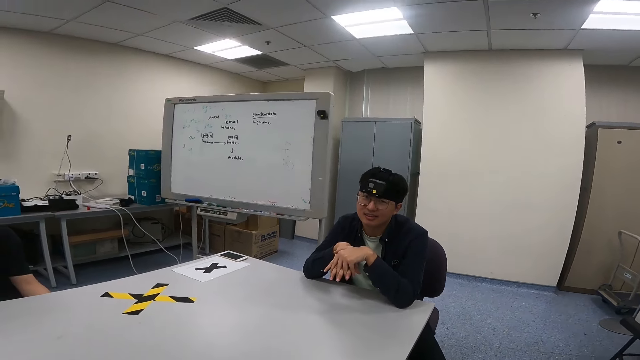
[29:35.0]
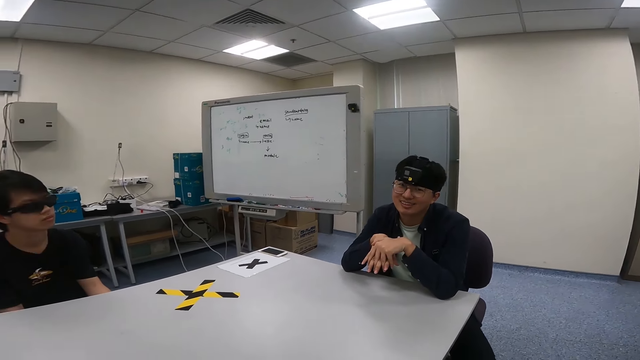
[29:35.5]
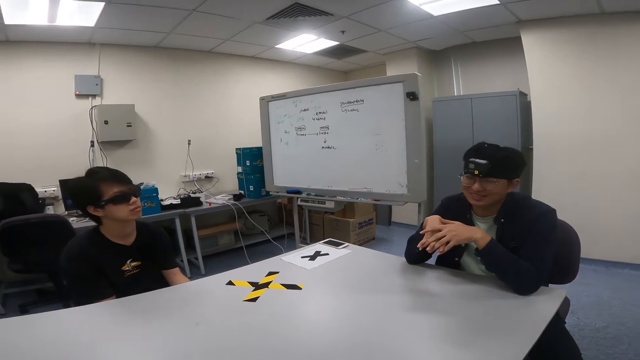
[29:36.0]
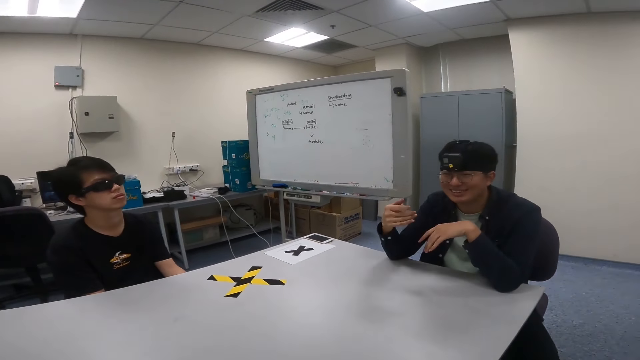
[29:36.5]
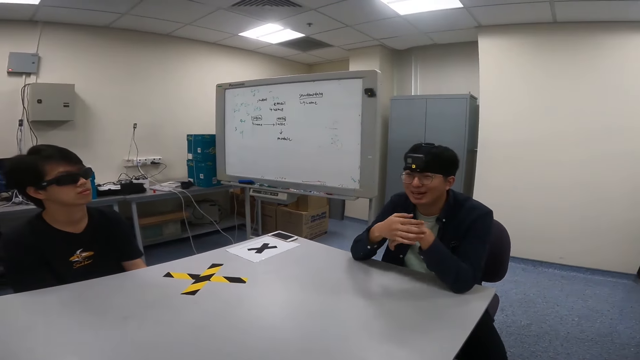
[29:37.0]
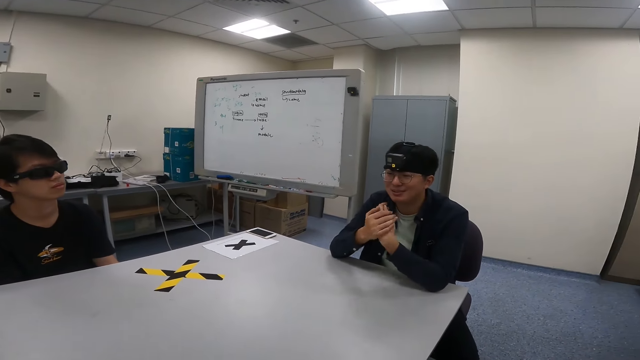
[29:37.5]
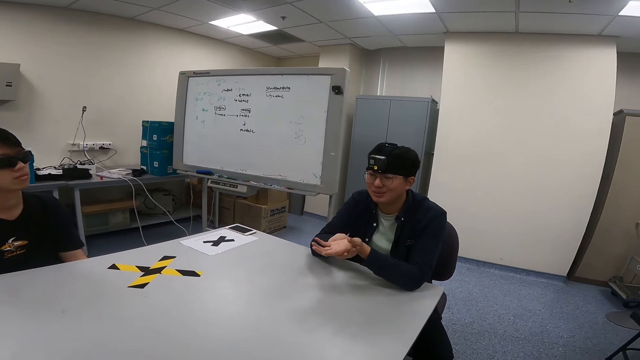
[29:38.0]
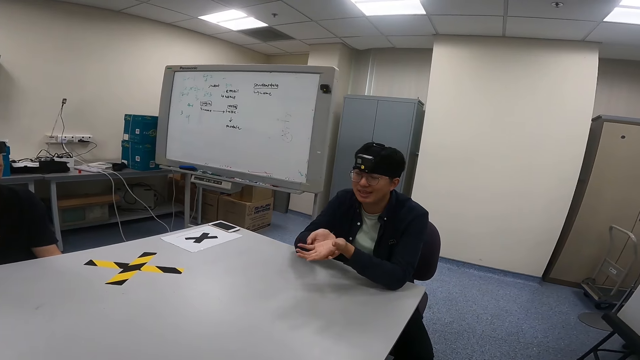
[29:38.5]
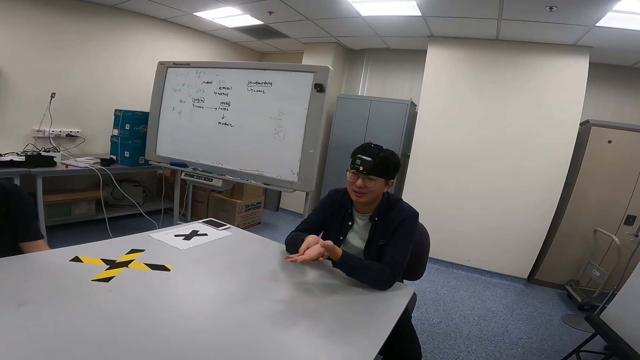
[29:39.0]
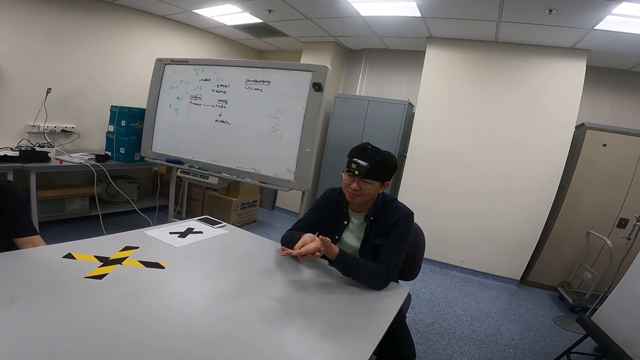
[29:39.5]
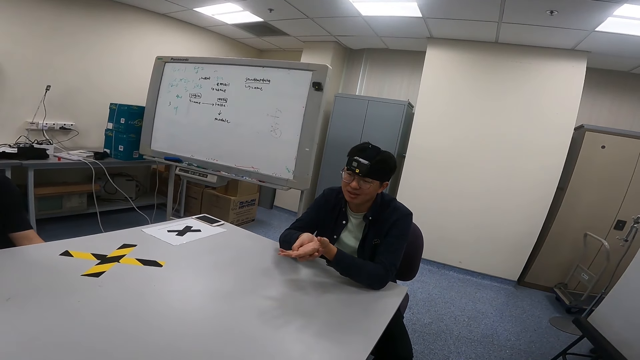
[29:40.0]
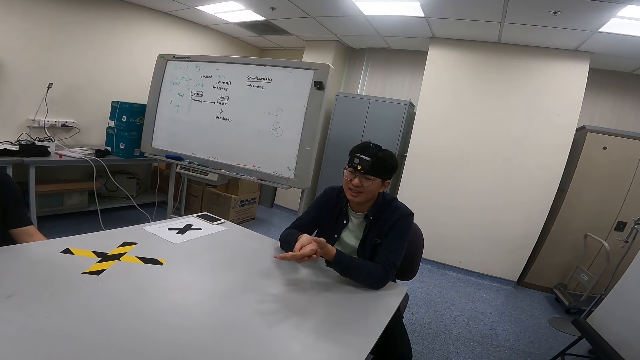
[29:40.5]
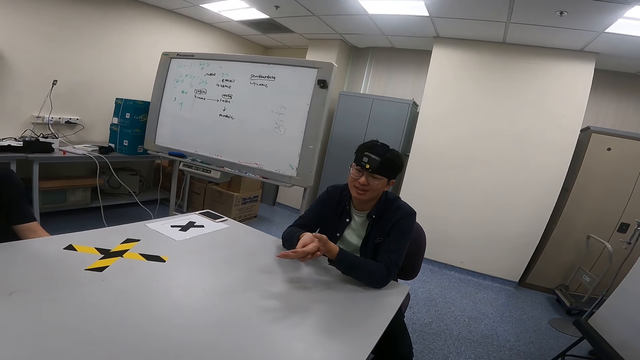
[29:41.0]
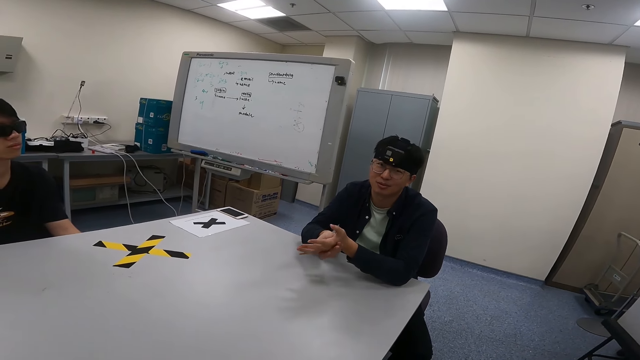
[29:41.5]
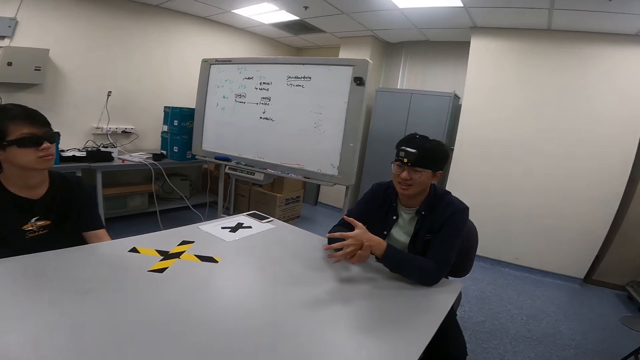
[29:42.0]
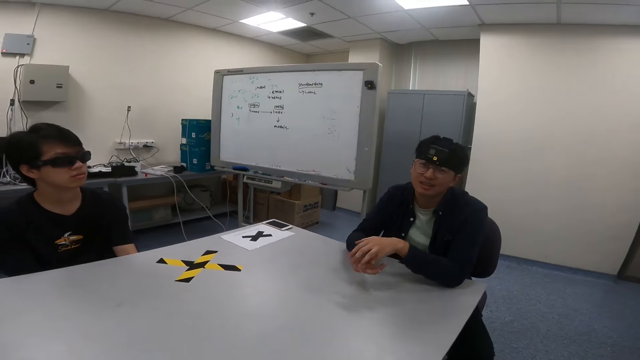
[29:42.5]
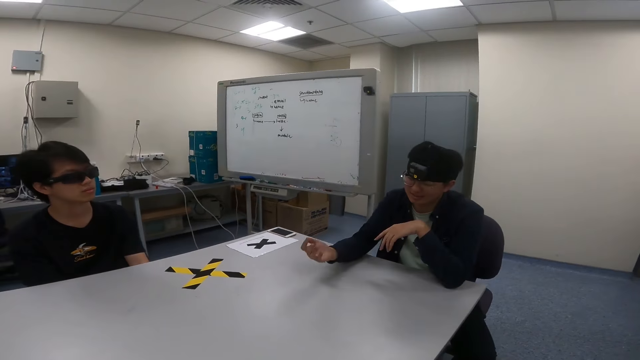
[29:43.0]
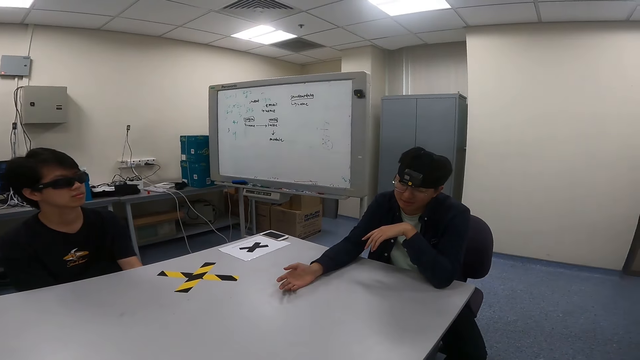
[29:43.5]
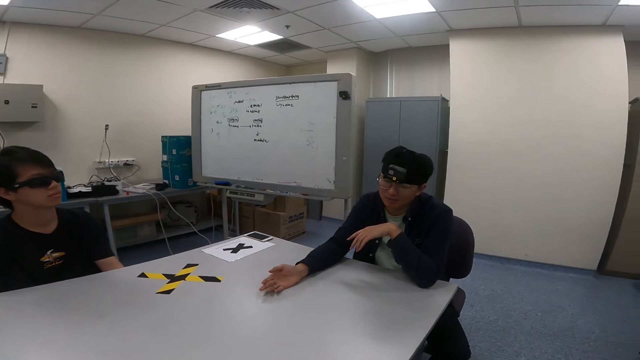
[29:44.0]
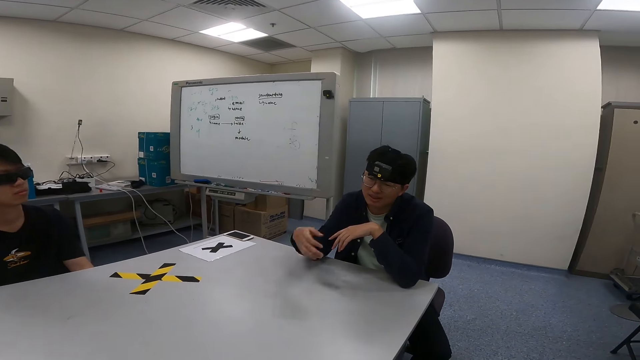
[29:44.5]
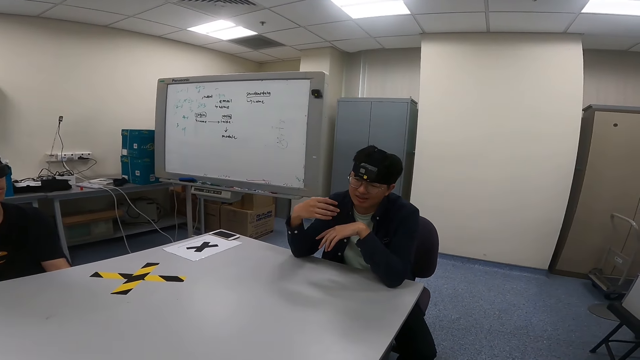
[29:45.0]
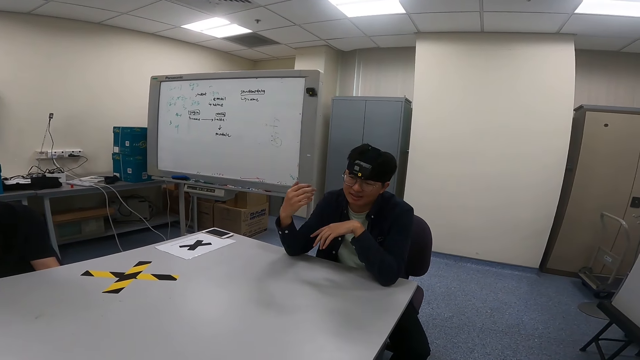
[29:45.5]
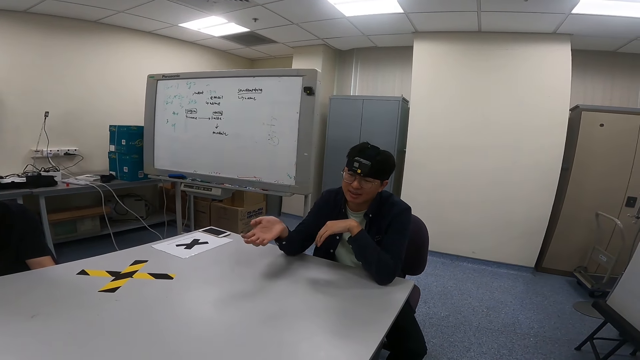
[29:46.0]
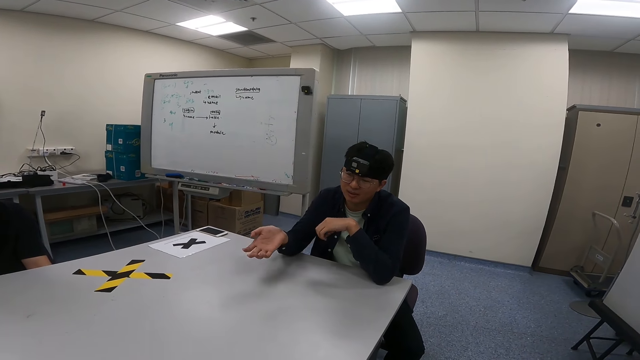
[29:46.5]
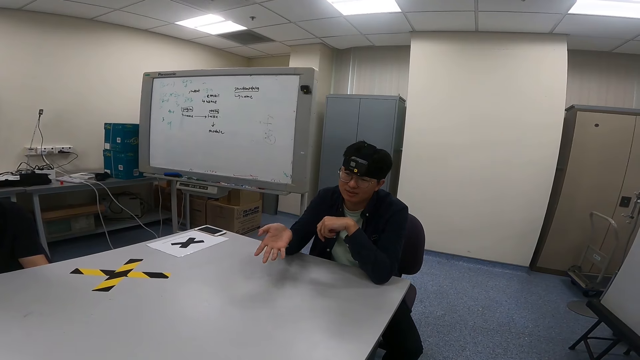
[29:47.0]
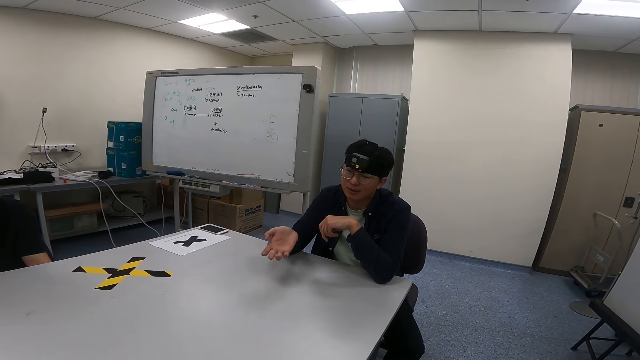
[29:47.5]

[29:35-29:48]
The camera wearer turns around. A man turns to the side. Another man holds both hands together and moves the hands. The camera wearer turns around. The other man moves the hands. The camera wearer turns around. The other man moves the hands. The camera wearer turns to the side. The other man moves the hands.

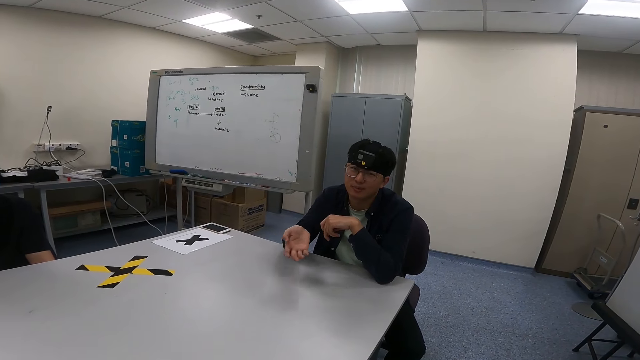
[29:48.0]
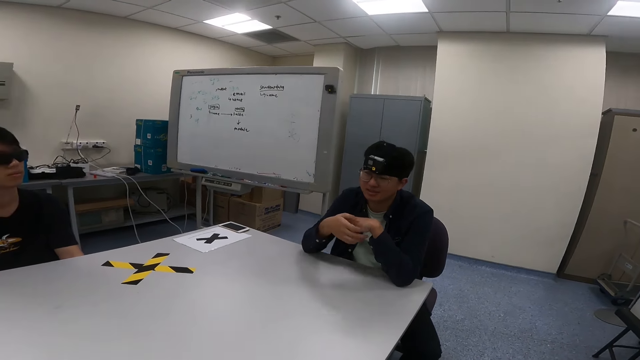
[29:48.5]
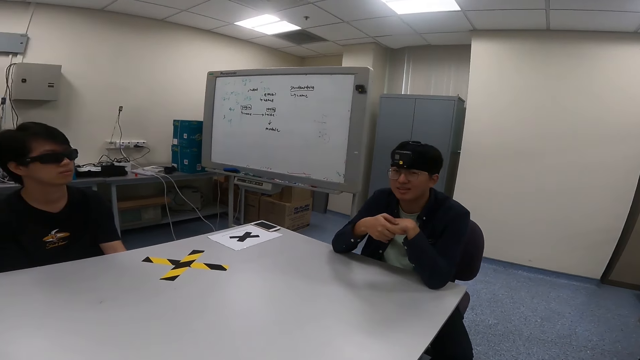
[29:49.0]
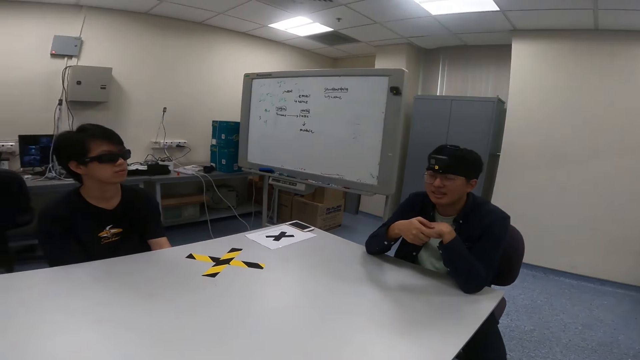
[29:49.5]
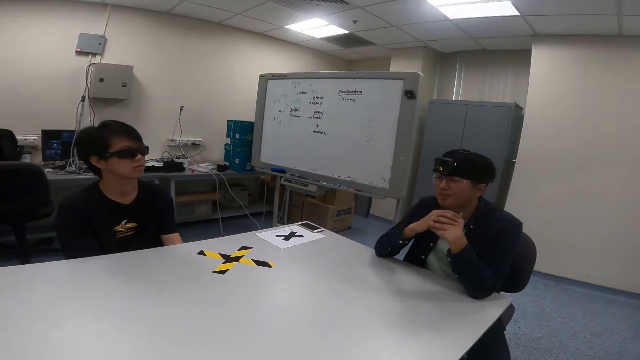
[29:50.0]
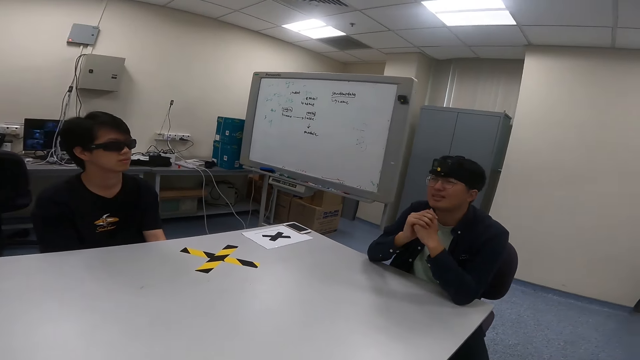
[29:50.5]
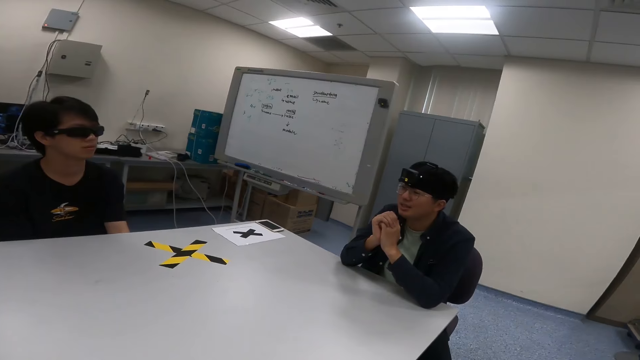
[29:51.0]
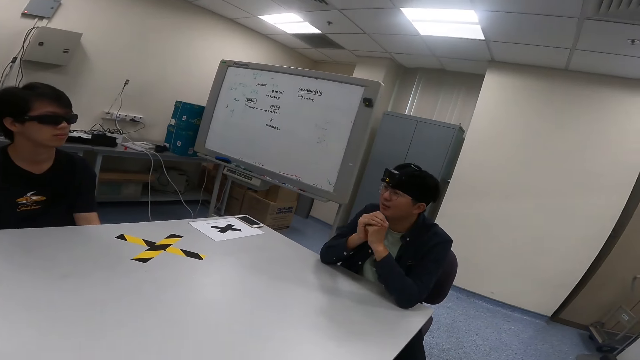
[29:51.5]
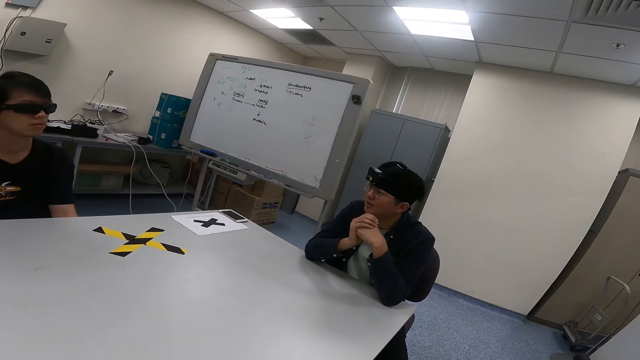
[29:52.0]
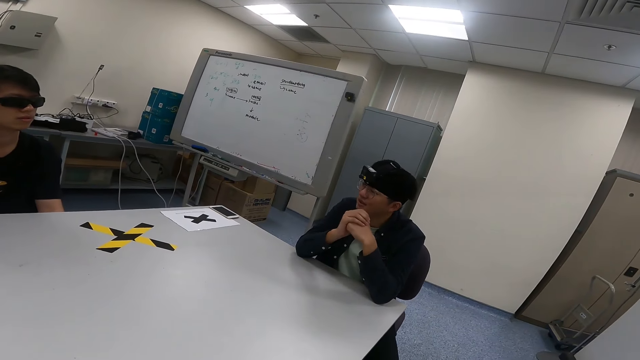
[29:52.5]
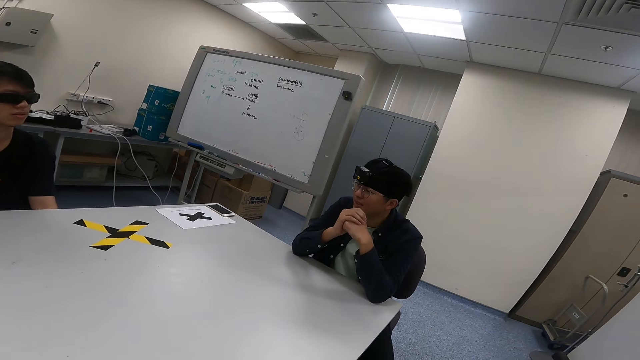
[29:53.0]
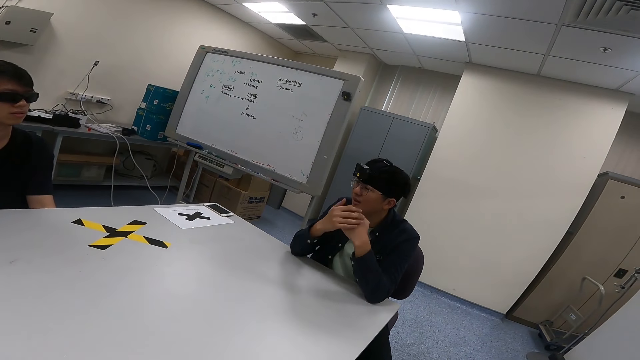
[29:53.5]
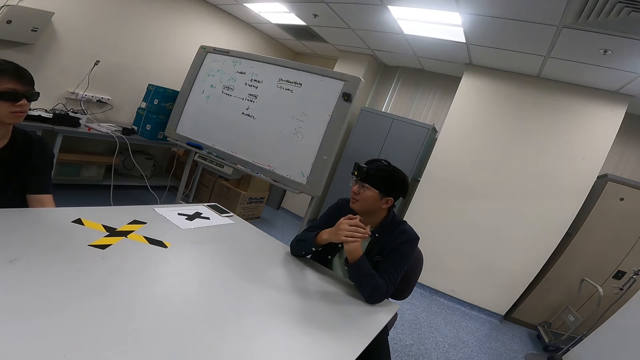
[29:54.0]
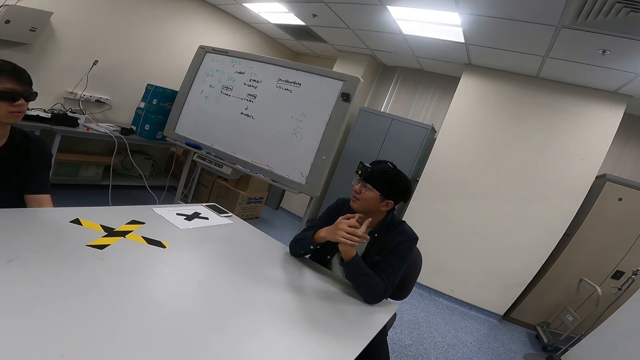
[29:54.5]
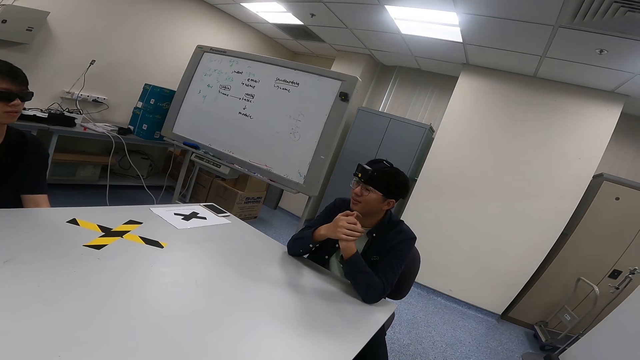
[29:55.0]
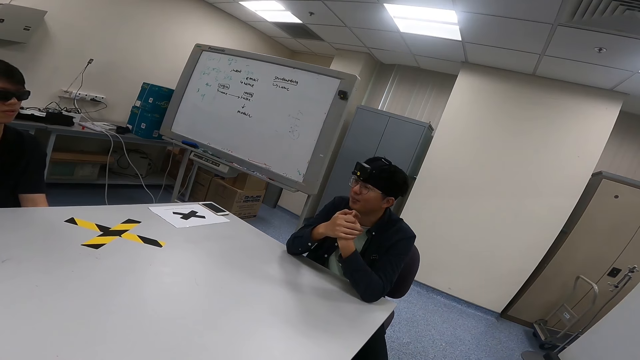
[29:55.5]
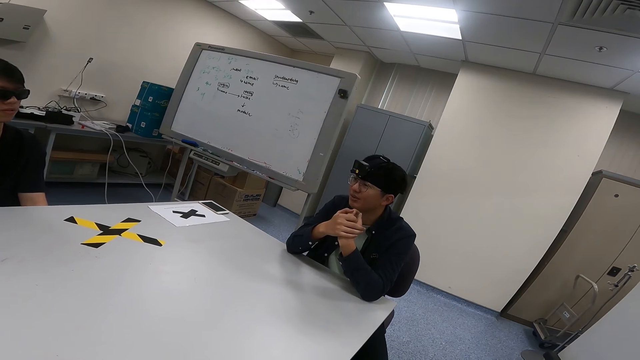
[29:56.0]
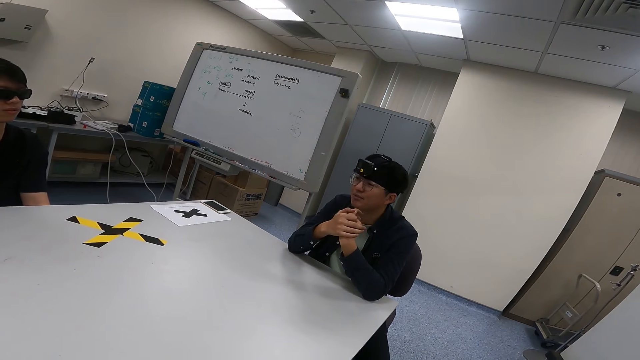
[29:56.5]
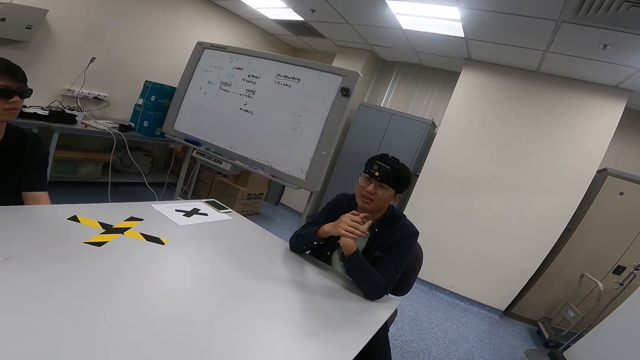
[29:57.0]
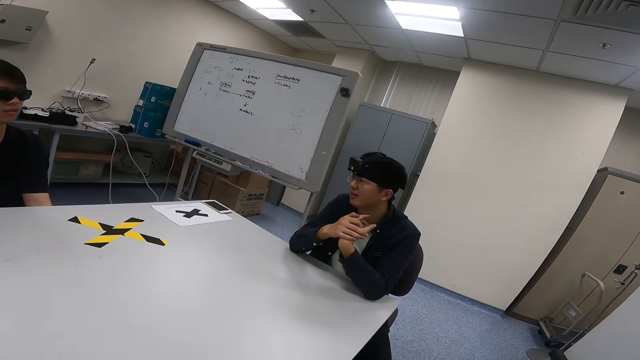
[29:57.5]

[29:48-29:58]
The camera wearer turns around. A man holds both hands together and turns to the side.
